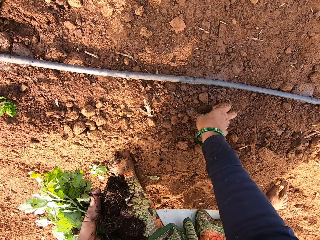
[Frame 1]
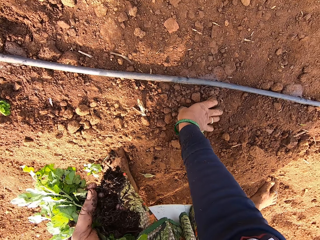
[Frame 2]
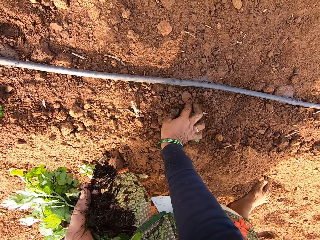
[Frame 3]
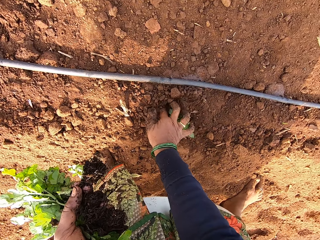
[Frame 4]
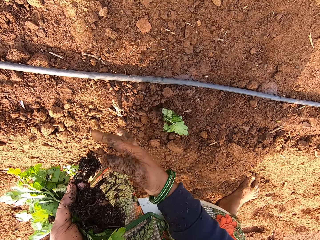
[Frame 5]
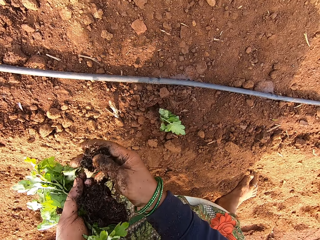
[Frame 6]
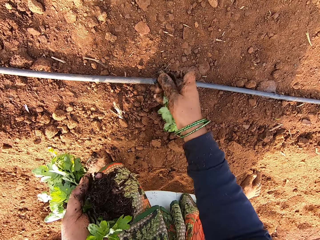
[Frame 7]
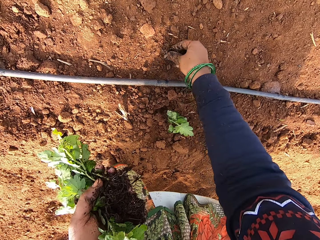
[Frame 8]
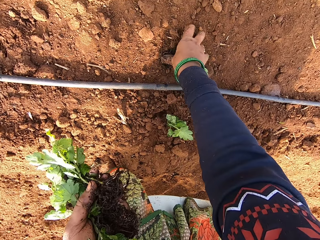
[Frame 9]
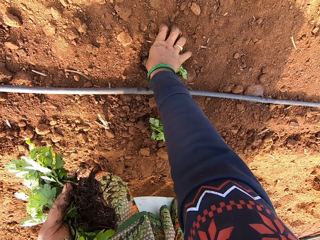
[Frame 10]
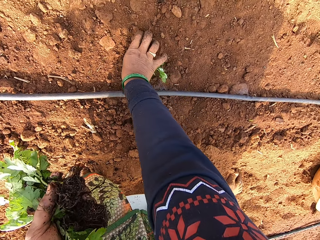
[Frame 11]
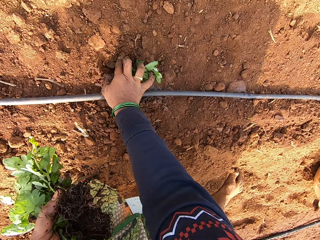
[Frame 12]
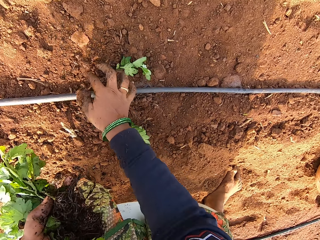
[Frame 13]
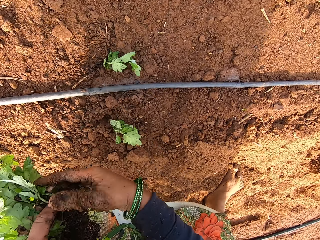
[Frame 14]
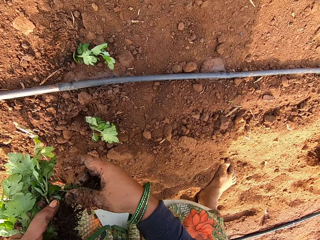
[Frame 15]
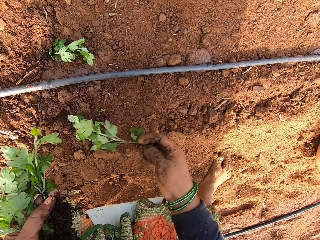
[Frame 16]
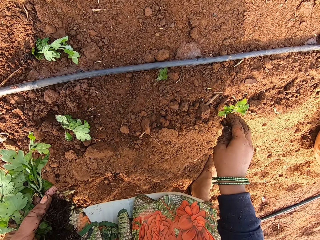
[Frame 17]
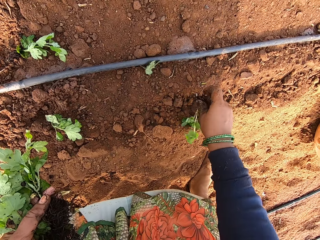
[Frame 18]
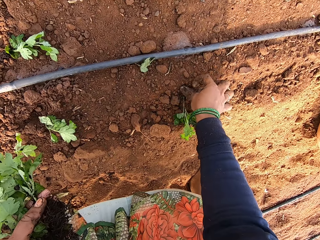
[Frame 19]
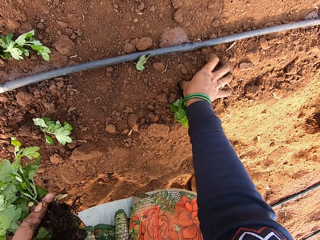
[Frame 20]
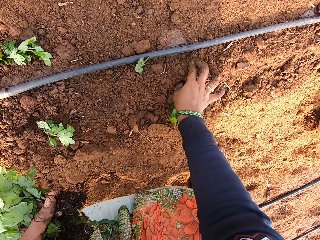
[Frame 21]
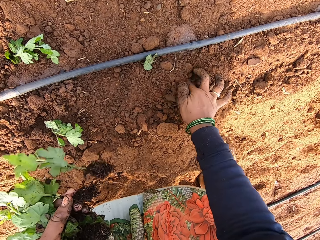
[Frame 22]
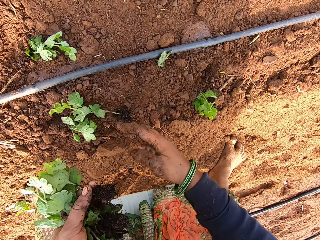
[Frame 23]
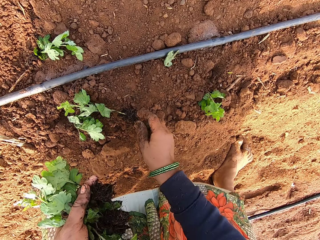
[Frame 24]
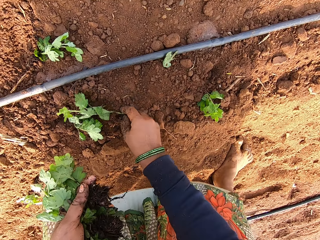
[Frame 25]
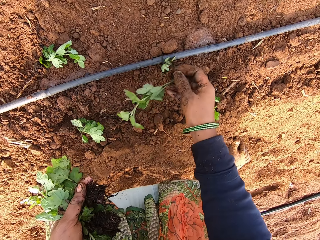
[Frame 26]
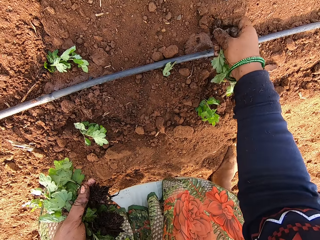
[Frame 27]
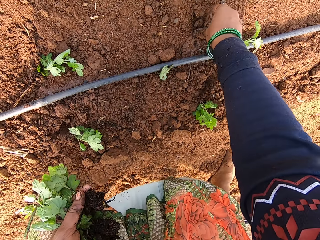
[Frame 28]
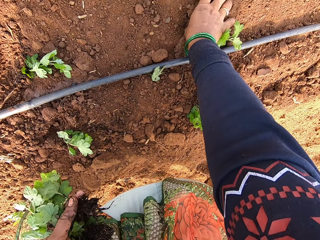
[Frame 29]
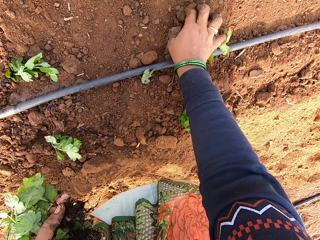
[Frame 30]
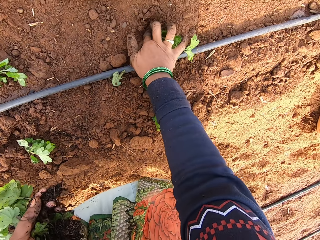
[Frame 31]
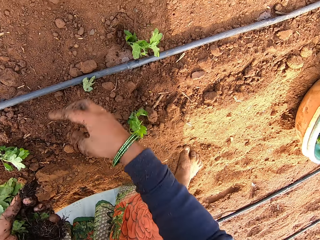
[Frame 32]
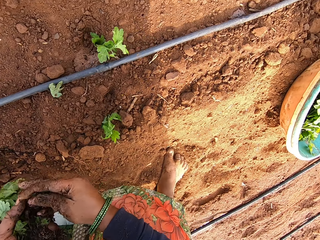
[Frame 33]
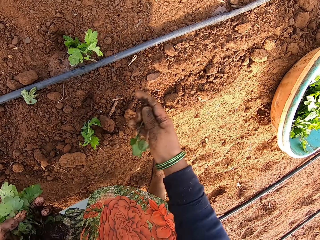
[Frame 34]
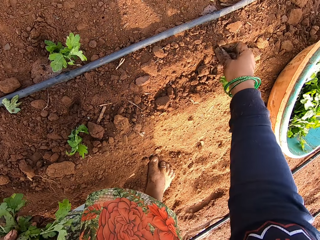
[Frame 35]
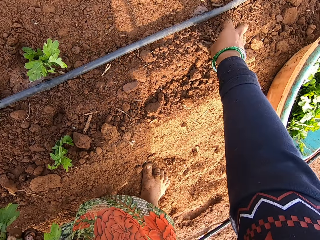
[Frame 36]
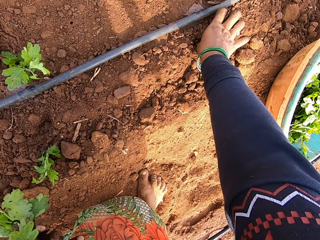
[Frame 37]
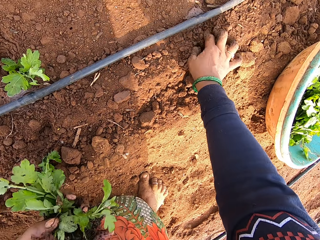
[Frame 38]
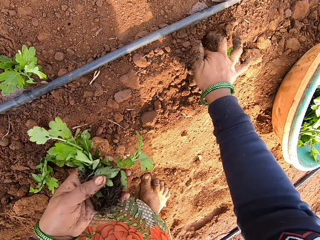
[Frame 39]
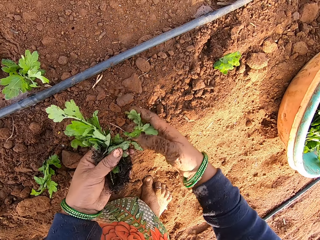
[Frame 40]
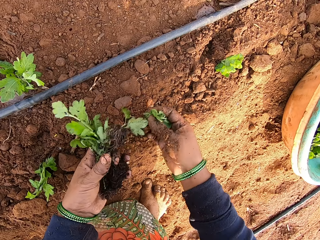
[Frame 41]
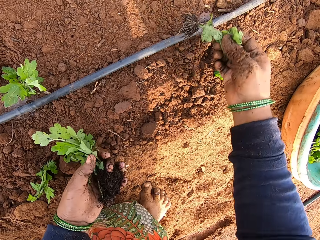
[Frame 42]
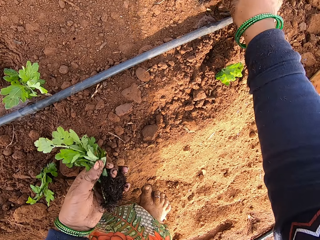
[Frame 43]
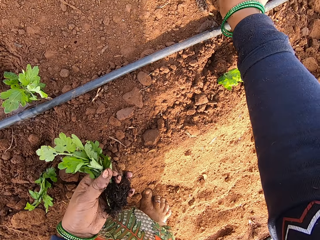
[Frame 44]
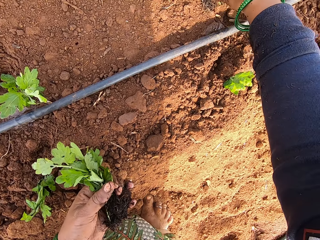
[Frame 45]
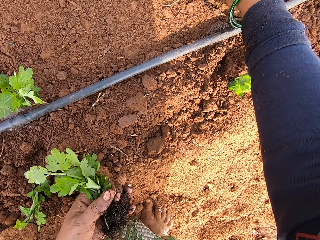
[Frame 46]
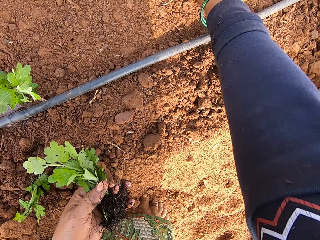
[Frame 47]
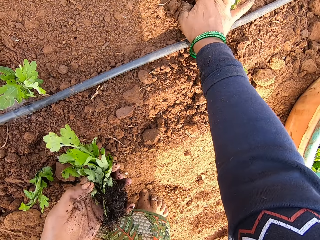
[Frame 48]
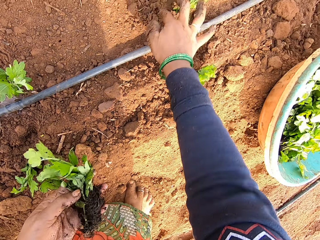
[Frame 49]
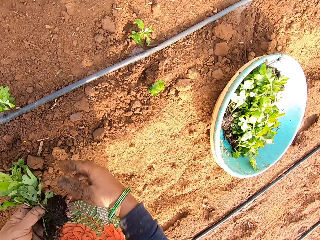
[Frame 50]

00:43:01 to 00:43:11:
The camera wearer plants the seedling in the ground with her right hand. She takes a seedling from the seedlings in her left hand with her right hand. She plants the seedling in the ground with her right hand. She takes a seedling from the seedlings in her left hand with her right hand. She plants the seedling in the ground with her right hand. She takes a seedling from the ground with her right hand. She plants the seedling in the ground with her right hand. She takes a seedling from the seedlings in her left hand with her right hand. She plants the seedling in the ground with her right hand. She takes a seedling from the seedlings in her left hand with her right hand. She plants the seedling in the ground with her right hand.

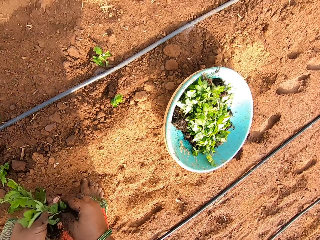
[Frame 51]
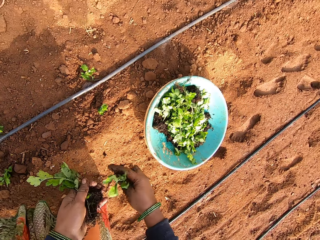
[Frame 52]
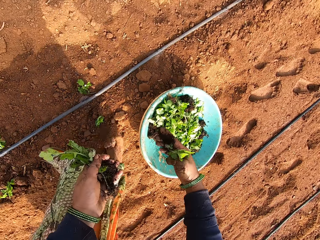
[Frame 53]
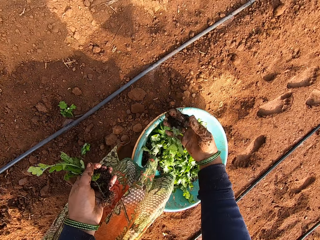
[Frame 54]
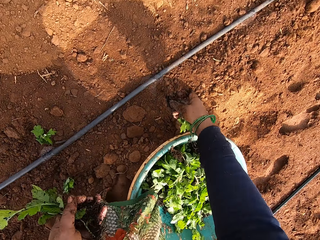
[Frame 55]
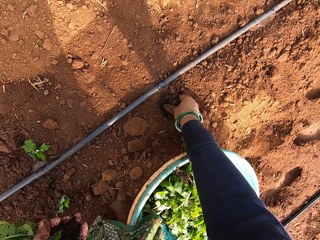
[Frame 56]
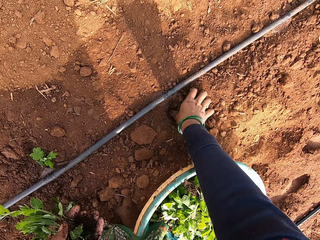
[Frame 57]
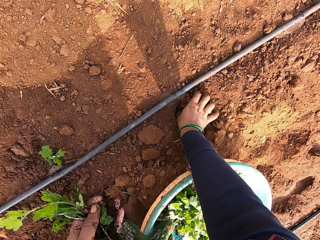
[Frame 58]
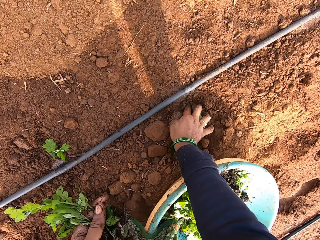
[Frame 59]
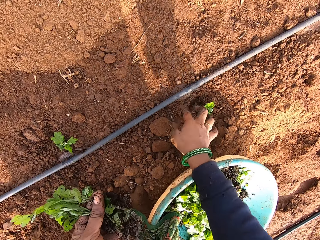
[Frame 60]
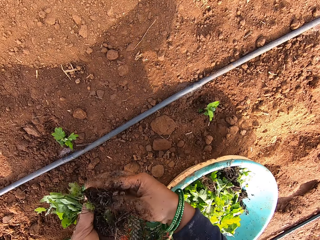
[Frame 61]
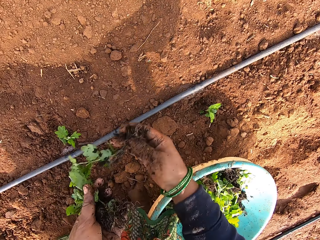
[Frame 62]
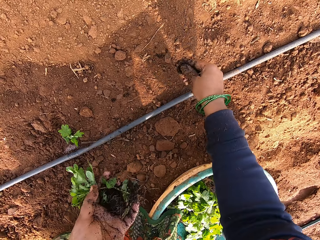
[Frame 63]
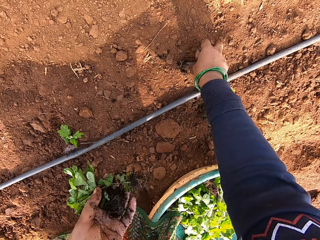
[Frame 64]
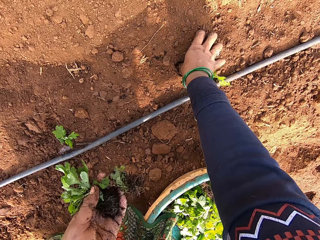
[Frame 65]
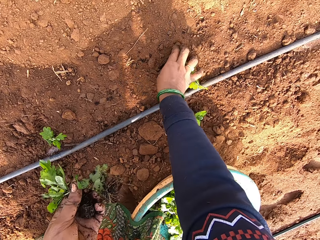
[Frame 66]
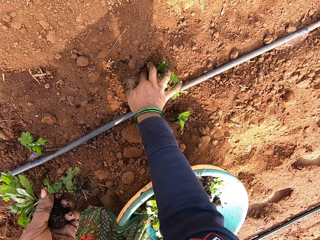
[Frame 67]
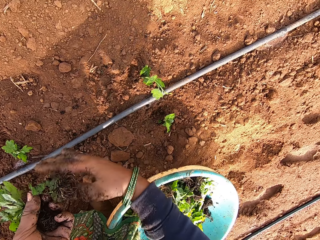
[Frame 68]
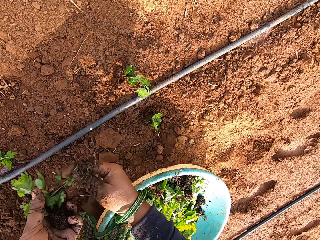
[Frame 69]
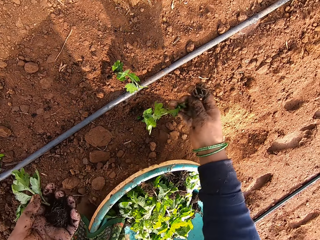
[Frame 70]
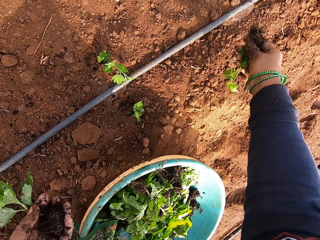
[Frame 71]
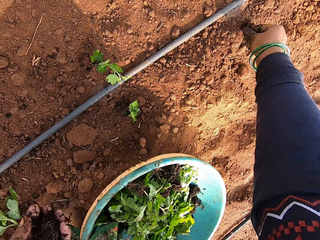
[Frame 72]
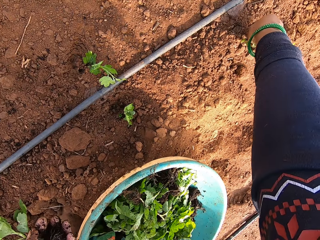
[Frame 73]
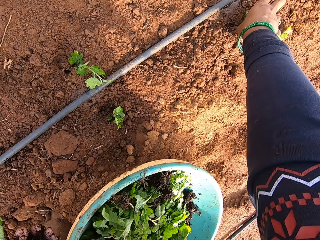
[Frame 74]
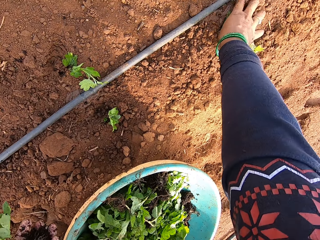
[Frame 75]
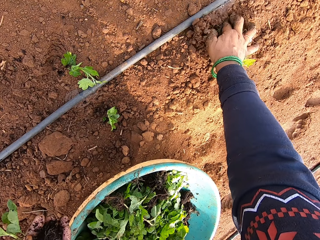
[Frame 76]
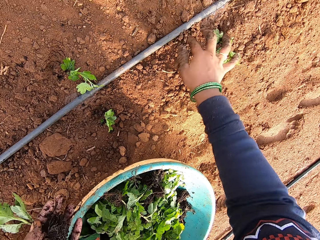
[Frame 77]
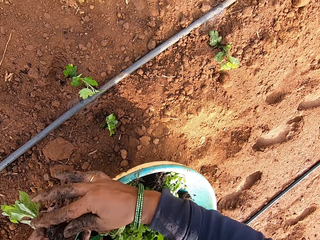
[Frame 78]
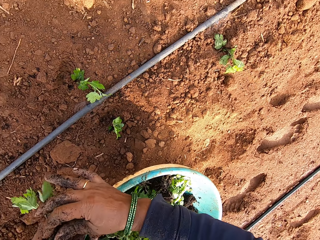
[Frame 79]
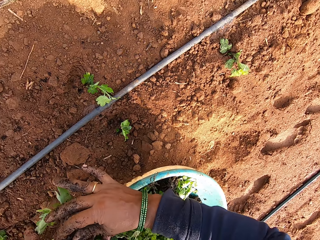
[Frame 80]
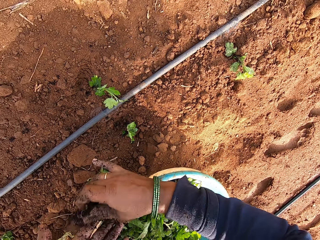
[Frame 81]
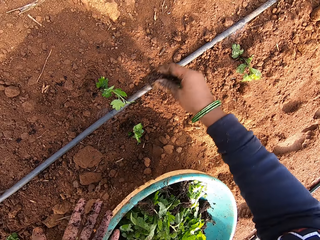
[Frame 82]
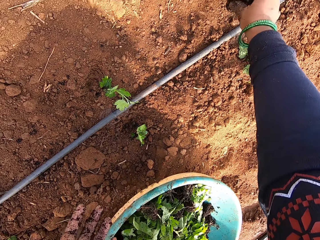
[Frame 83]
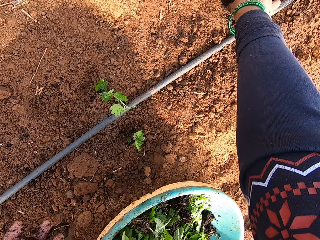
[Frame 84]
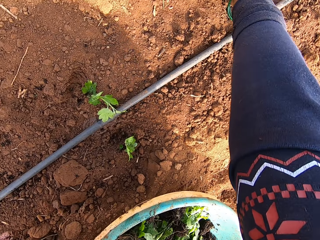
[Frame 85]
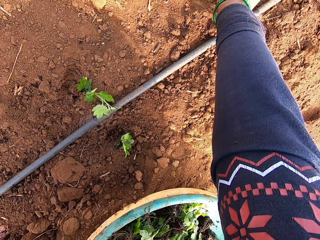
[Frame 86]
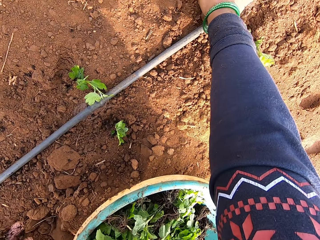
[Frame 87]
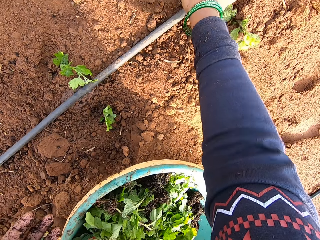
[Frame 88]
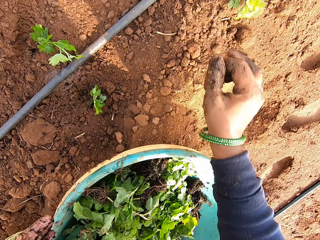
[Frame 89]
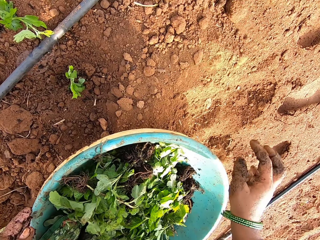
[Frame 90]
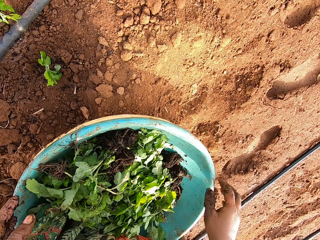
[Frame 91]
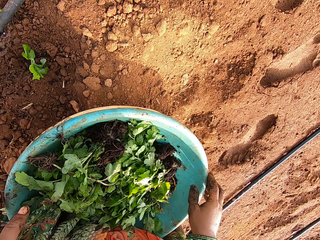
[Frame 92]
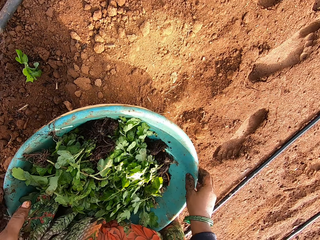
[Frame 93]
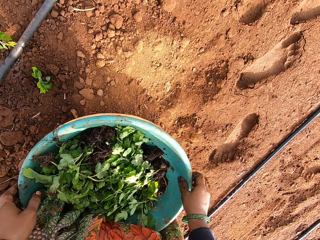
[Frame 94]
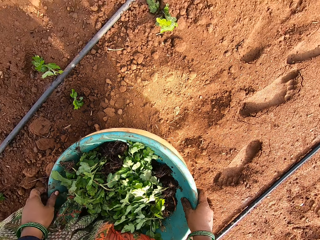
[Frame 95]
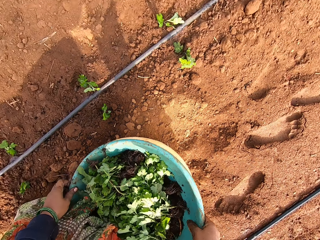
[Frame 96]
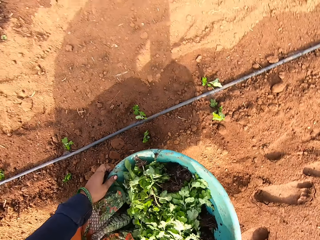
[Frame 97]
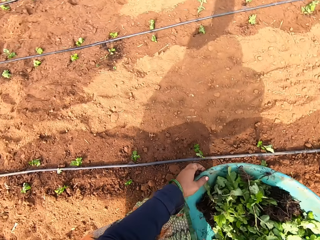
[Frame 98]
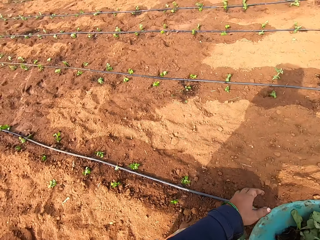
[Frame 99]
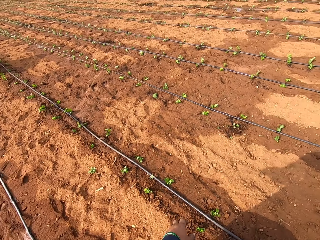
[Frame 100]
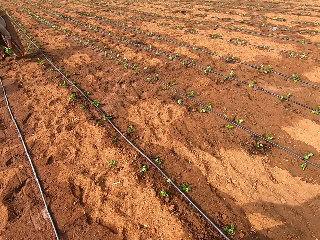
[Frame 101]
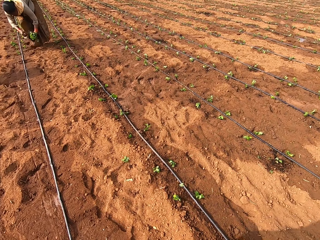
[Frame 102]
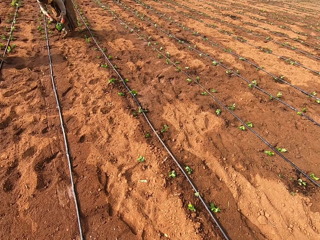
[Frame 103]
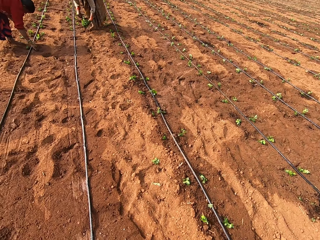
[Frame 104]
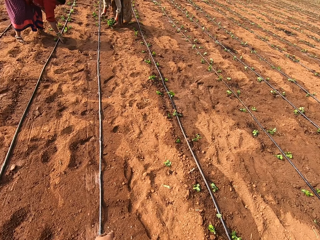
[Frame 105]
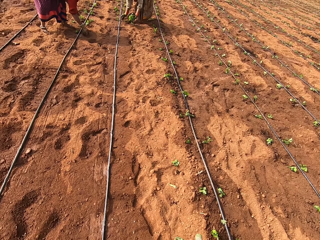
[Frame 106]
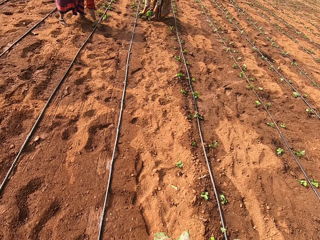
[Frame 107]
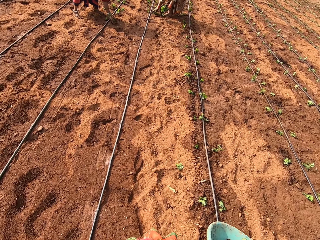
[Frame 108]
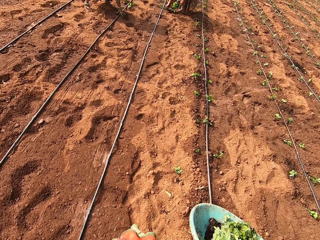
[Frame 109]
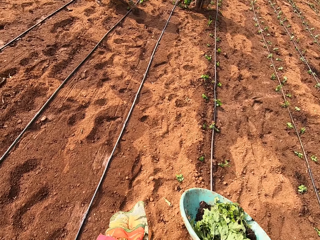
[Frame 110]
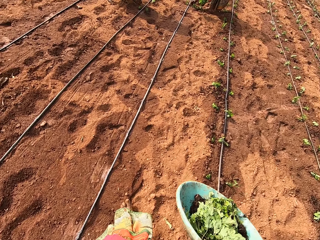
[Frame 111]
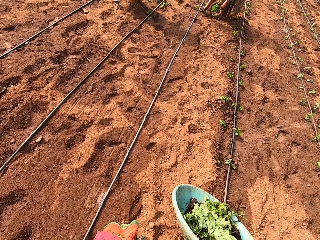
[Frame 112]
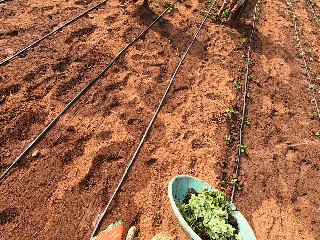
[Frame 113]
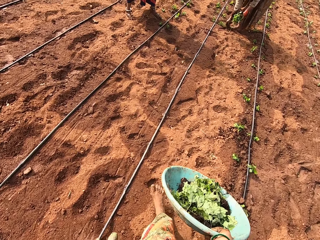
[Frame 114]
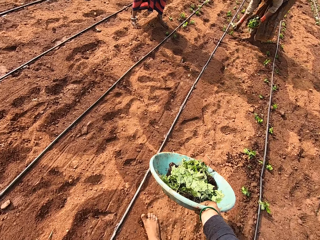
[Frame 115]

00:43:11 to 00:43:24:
The camera wearer takes a seedling from the seedlings in her left hand with her right hand. She plants the seedling in the ground with her right hand. She takes a seedling from the seedlings in her left hand with her right hand. She plants the seedling in the ground with her right hand. She takes a seedling from the seedlings in her left hand with her right hand. She plants the seedling in the ground with her right hand. She takes a seedling from the seedlings in her left hand with her right hand. She plants the seedling in the ground with her right hand. She takes the bowl filled with seedlings from the ground with both hands. She holds the bowl with her right hand. A woman plants a seedling with her right hand. Another woman plants a seedling with her right hand.
